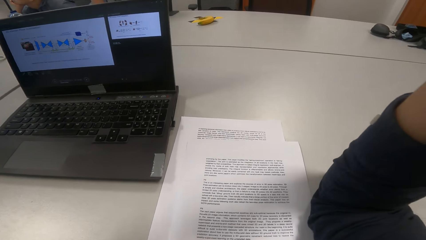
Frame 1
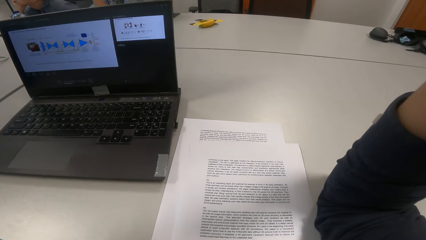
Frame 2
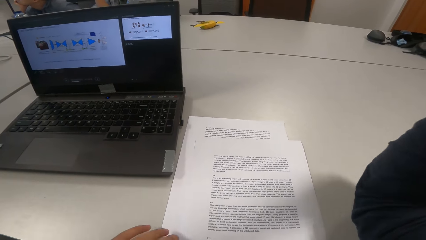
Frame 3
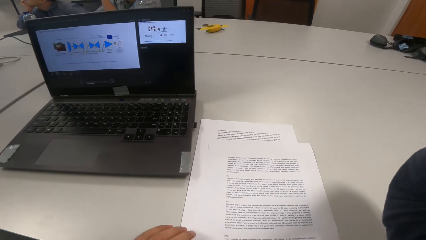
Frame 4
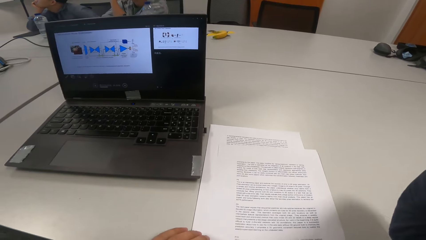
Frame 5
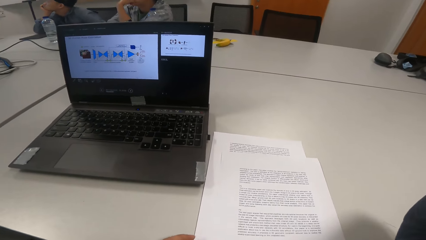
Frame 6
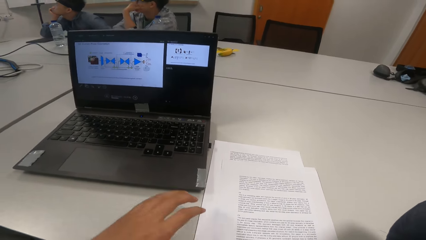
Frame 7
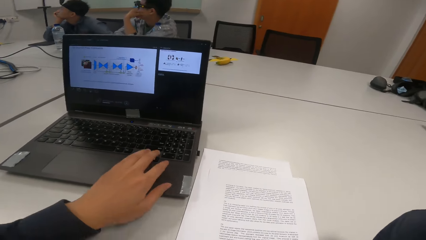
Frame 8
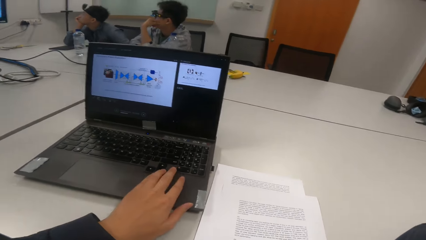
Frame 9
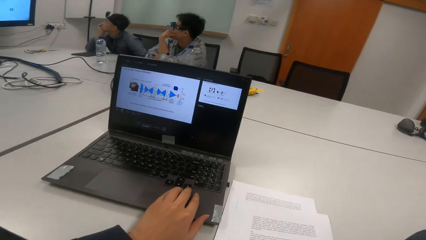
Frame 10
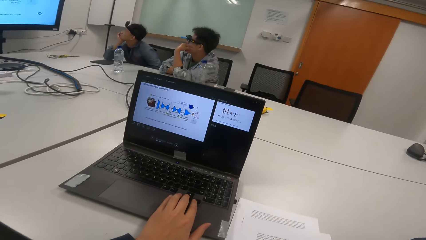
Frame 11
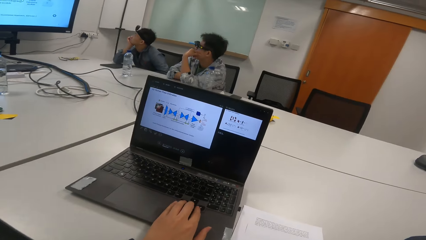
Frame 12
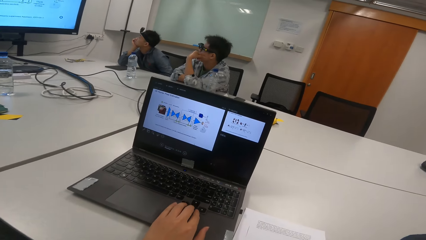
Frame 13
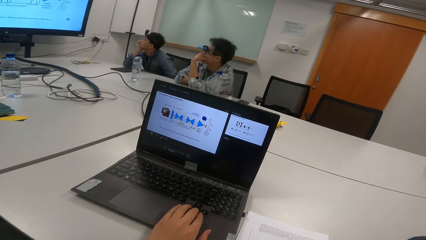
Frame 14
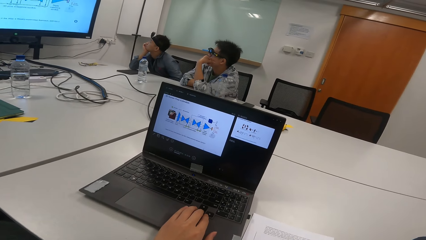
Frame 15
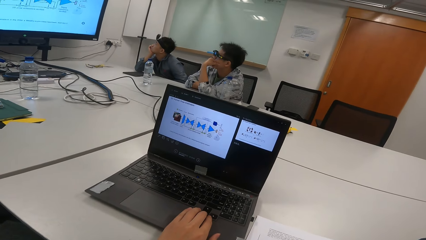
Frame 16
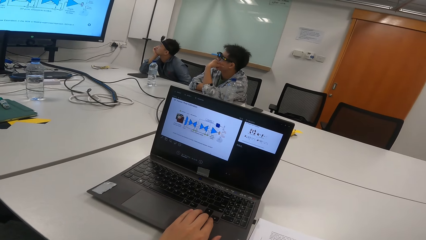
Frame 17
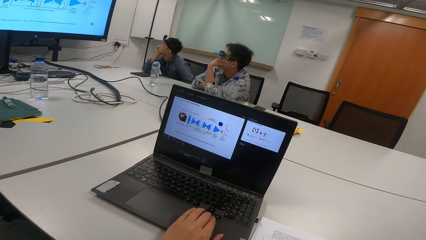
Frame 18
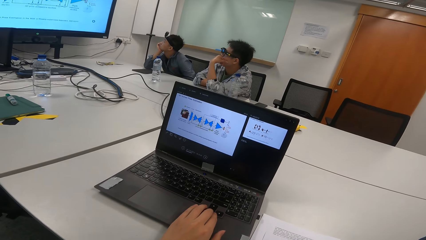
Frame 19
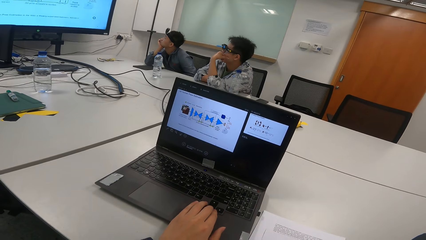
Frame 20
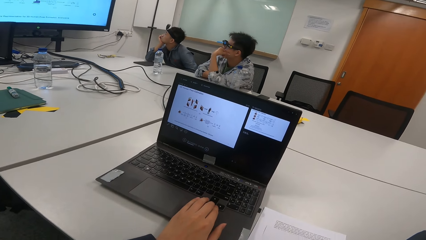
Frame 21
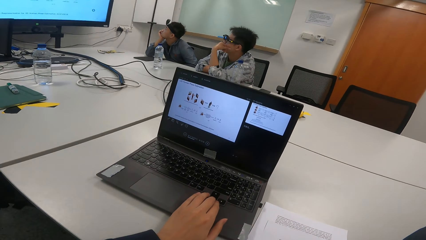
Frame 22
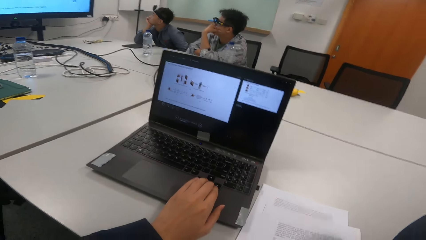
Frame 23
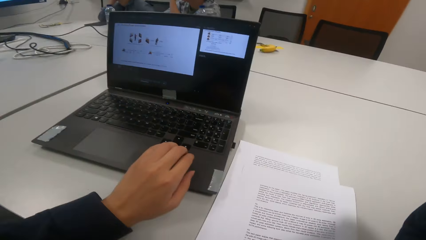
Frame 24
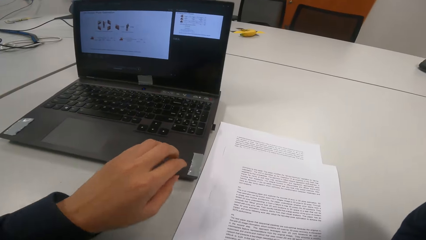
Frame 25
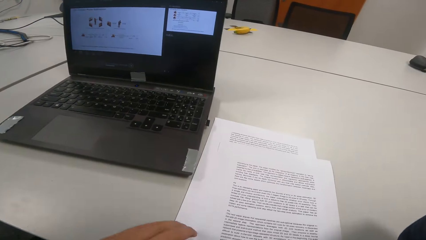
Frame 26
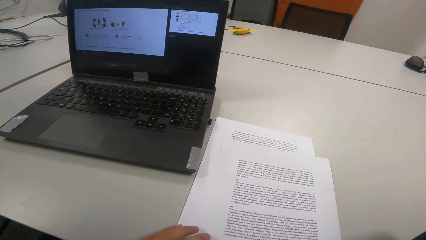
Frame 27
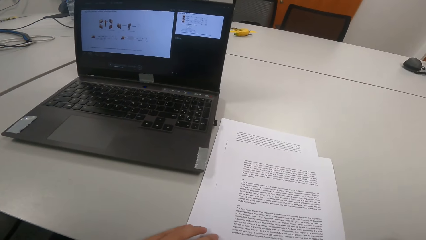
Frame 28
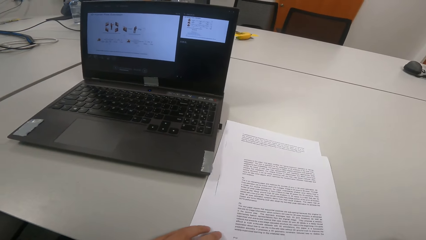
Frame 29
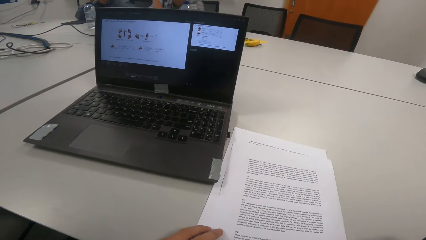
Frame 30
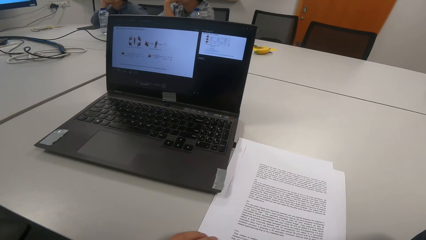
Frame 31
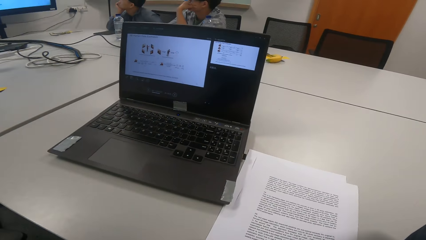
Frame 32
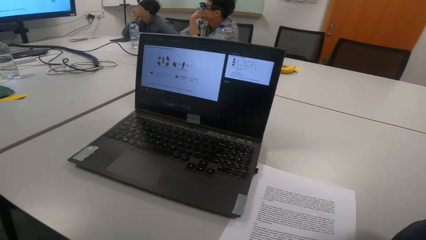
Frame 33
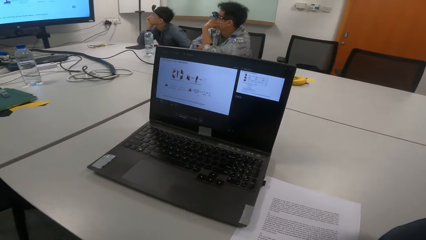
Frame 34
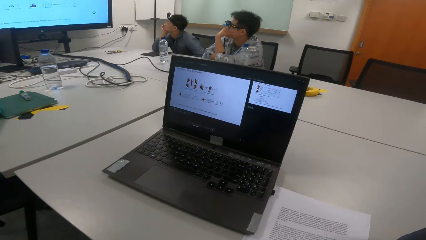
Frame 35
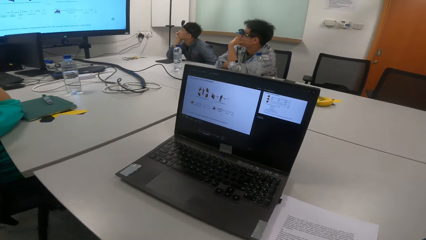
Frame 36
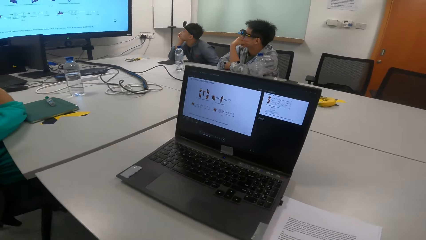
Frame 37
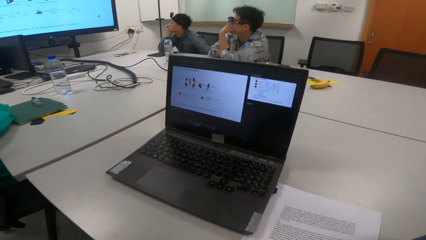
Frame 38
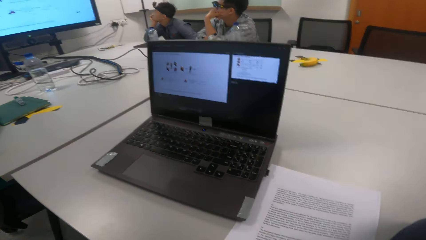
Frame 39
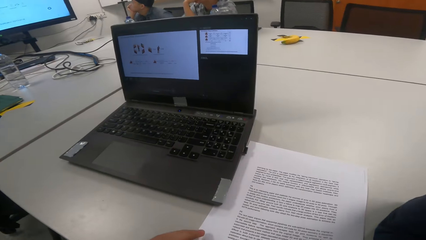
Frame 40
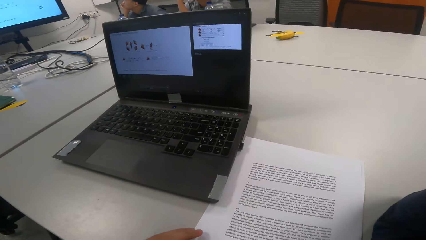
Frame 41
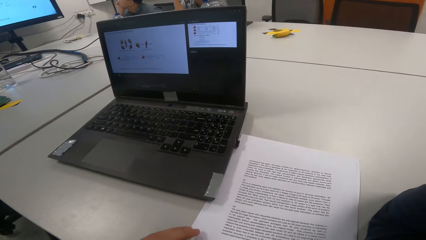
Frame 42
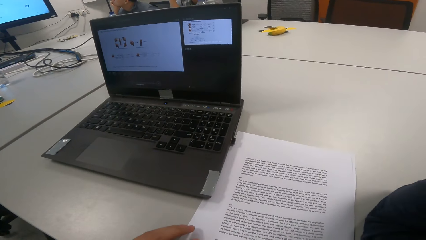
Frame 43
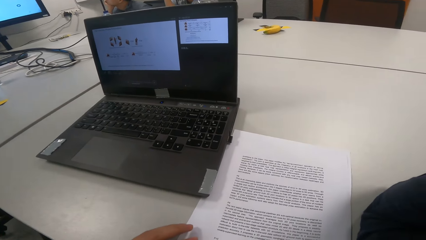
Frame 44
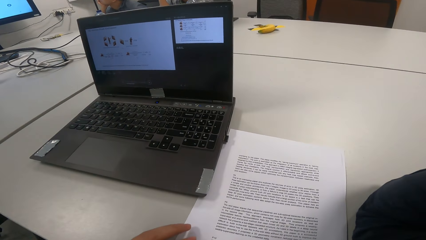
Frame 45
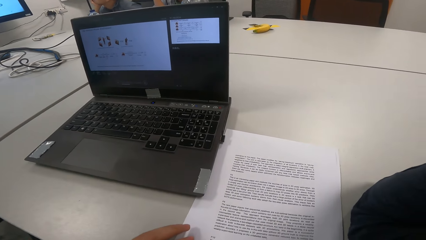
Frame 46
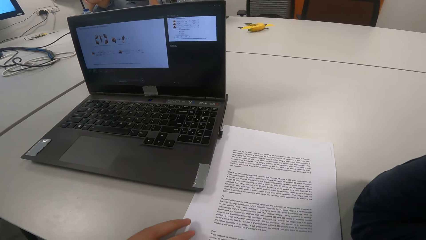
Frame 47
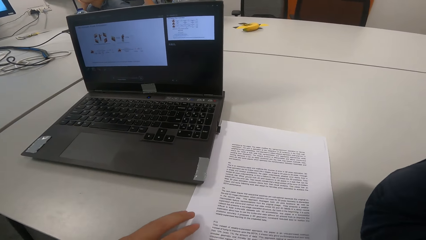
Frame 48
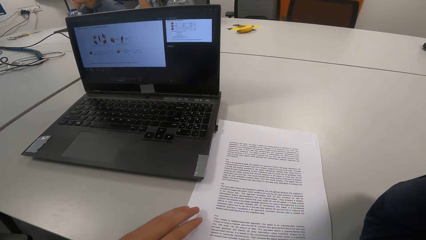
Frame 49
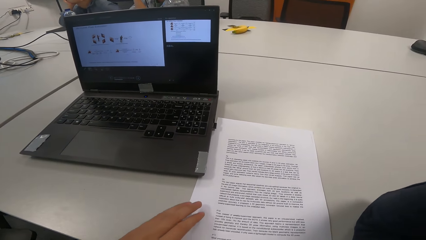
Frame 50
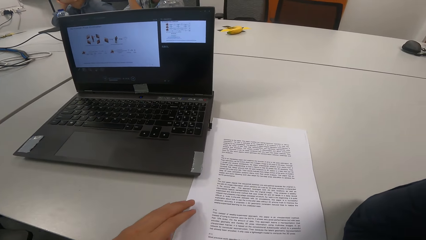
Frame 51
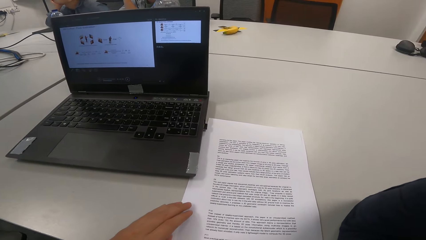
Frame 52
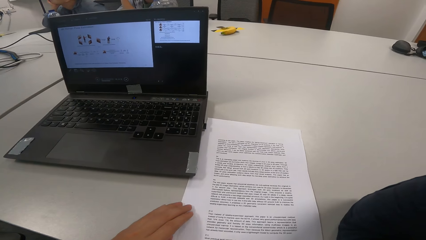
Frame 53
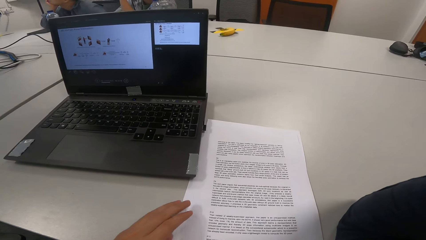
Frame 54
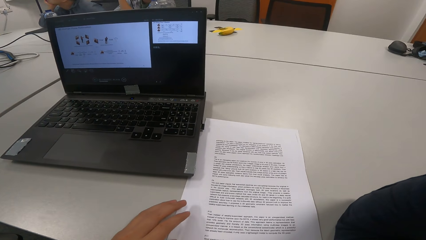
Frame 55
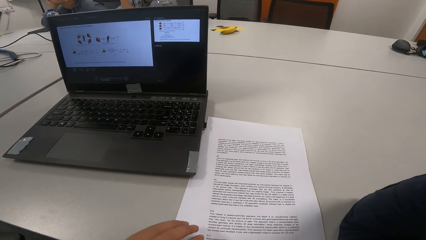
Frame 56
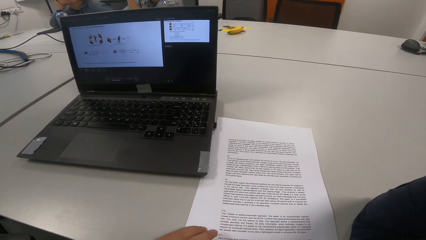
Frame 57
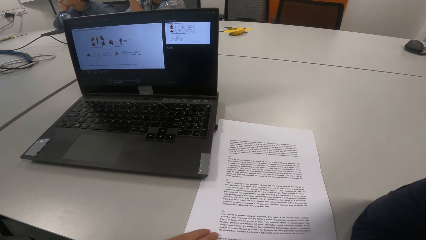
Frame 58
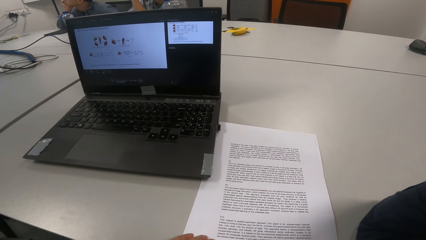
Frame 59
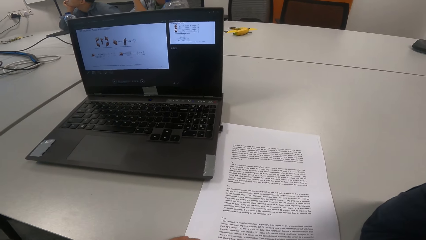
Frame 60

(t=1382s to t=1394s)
The camera wearer operates the laptop. They touch the laptop. They align papers on the table. They read a presentation. They touch the papers.

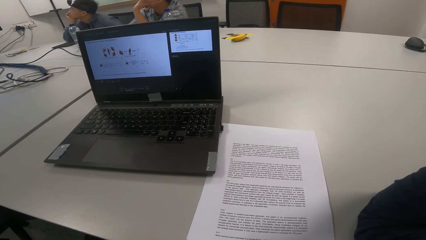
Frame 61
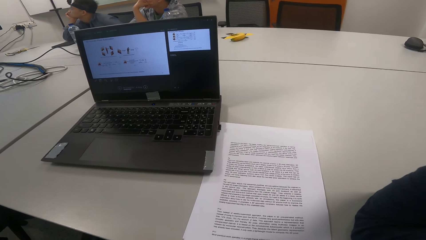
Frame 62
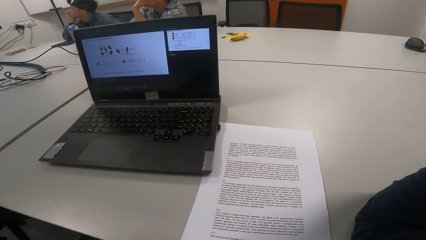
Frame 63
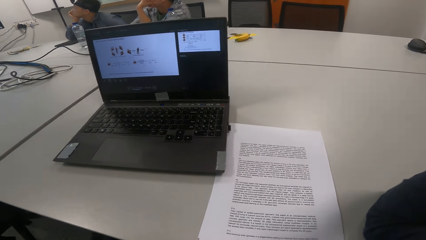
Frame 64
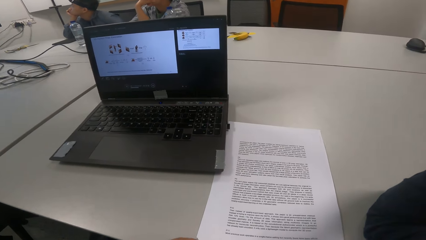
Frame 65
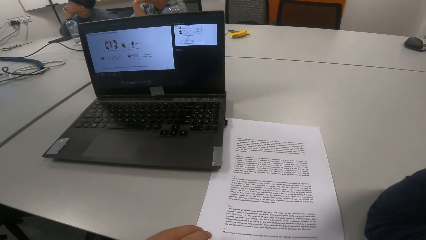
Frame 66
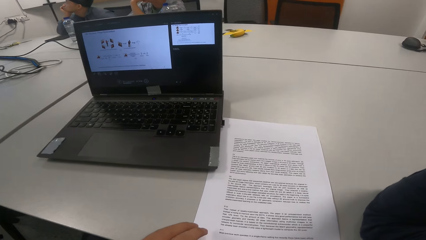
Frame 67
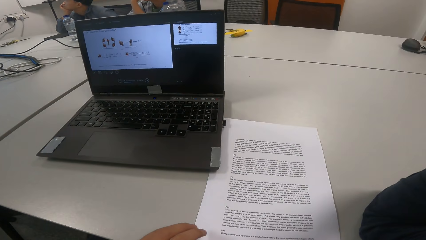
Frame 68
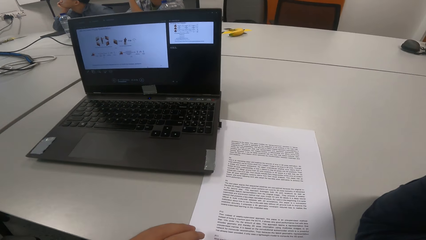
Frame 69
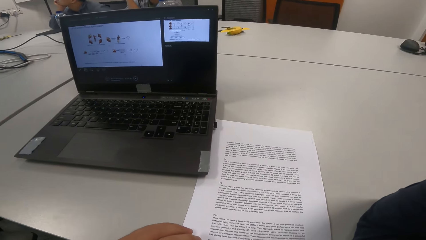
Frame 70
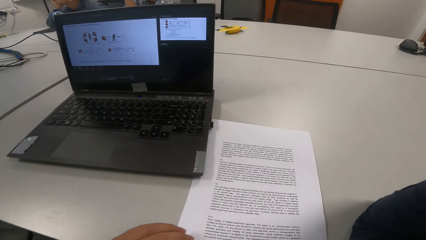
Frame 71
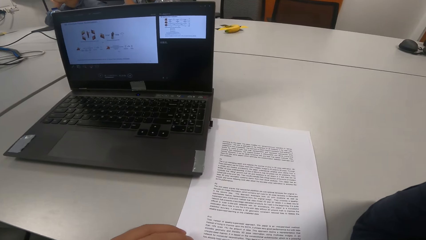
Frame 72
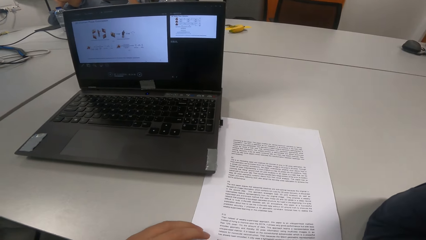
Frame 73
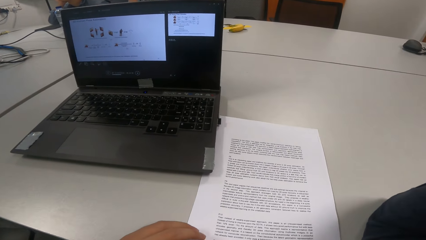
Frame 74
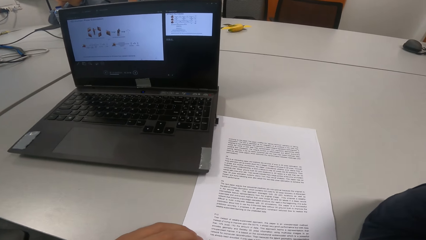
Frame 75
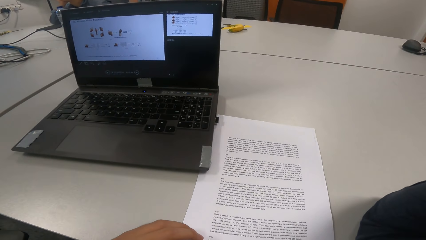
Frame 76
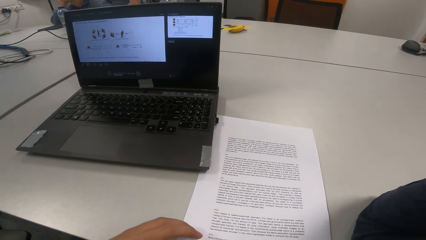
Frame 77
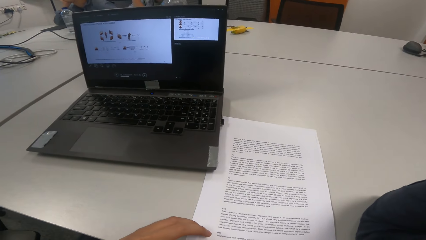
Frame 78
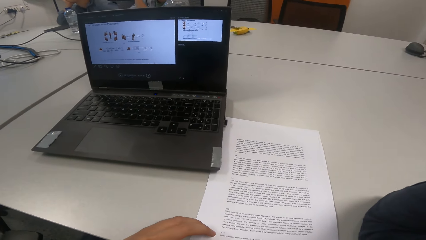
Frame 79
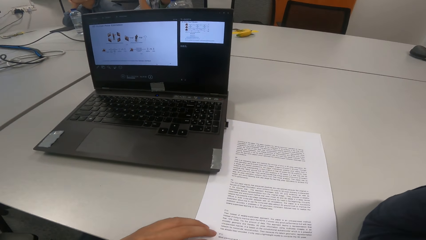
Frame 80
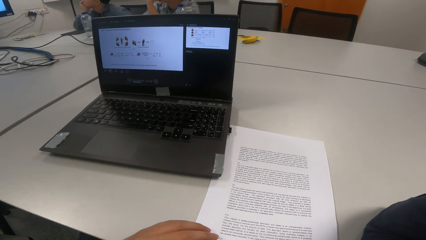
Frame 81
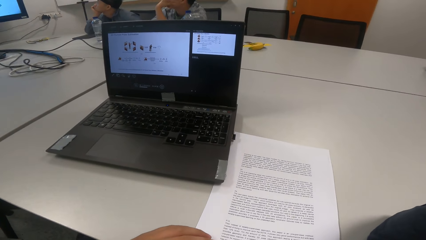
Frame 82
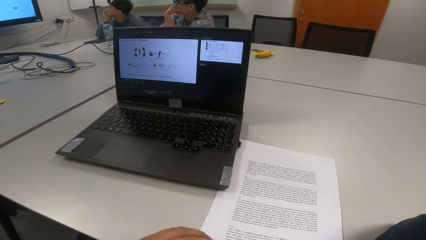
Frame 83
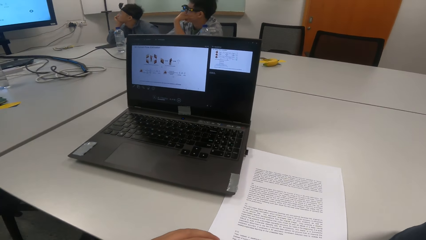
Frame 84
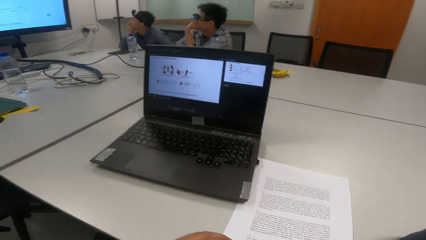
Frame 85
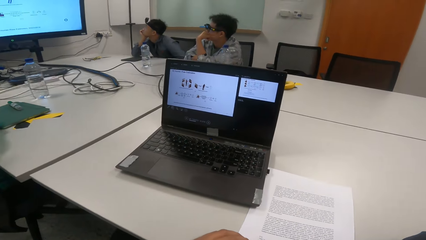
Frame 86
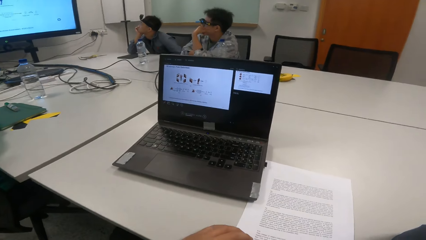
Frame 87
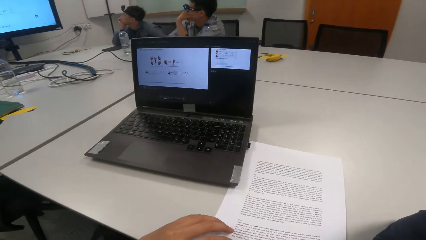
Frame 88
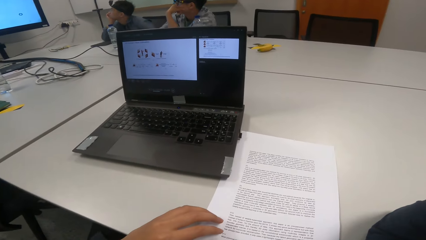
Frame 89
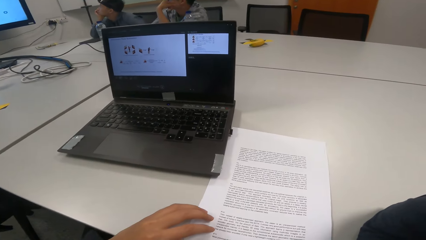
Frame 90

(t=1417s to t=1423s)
The camera wearer places a hand on the papers.
